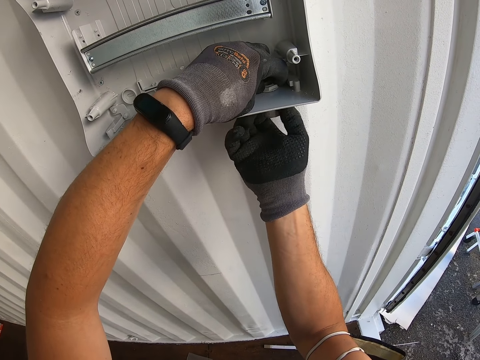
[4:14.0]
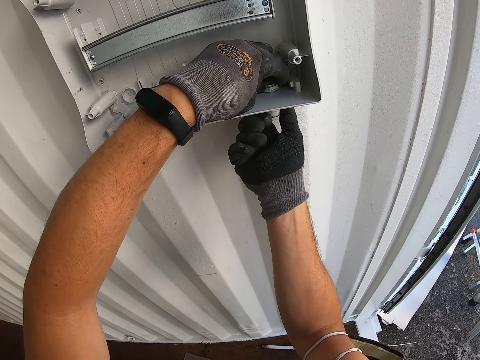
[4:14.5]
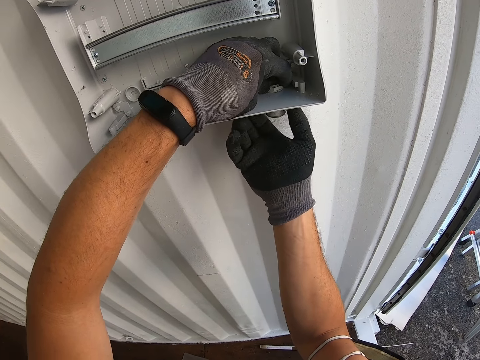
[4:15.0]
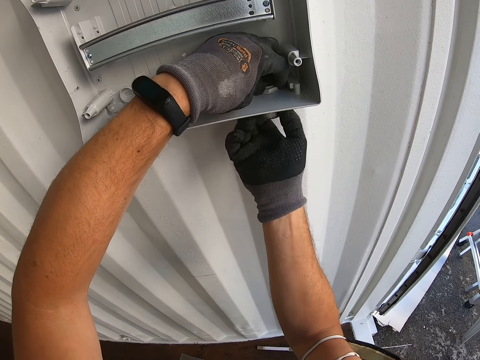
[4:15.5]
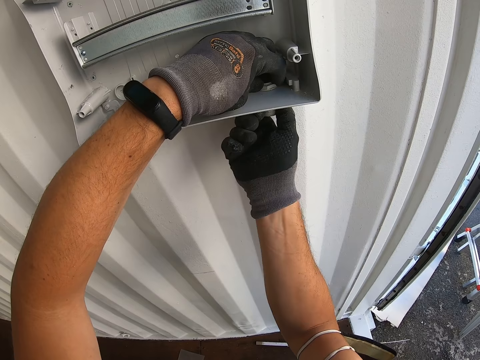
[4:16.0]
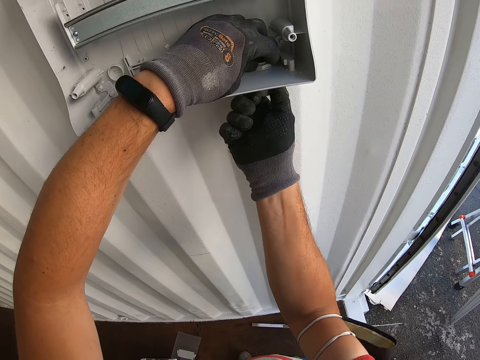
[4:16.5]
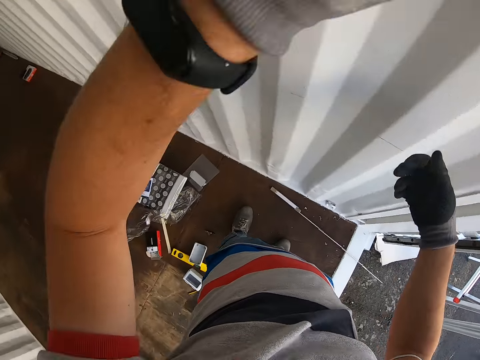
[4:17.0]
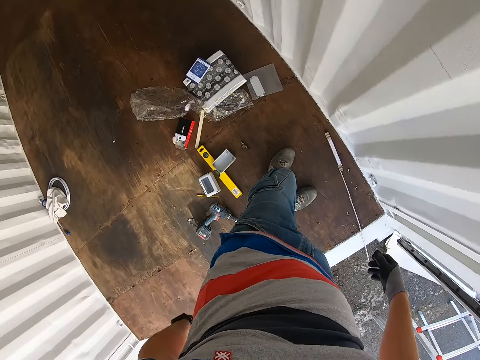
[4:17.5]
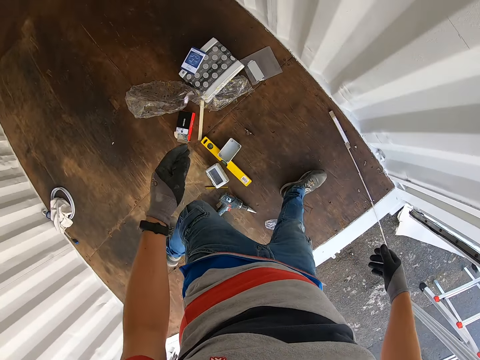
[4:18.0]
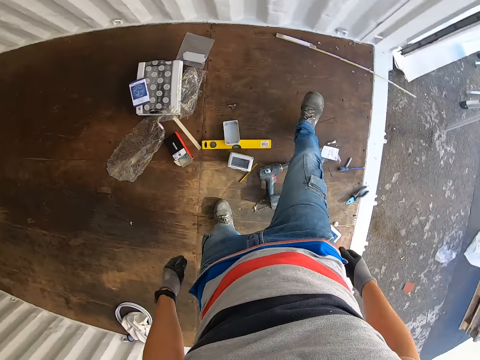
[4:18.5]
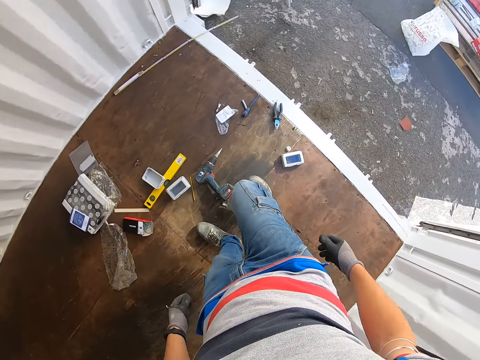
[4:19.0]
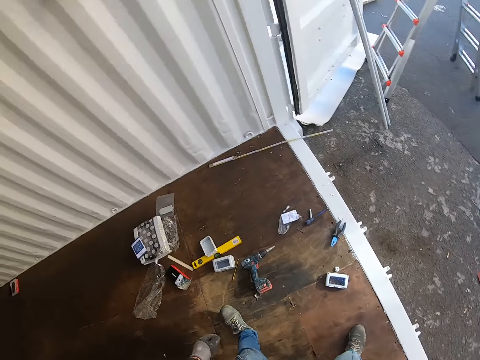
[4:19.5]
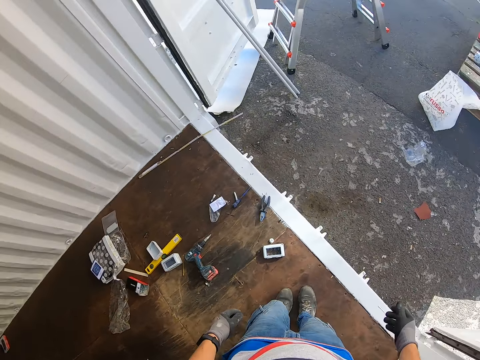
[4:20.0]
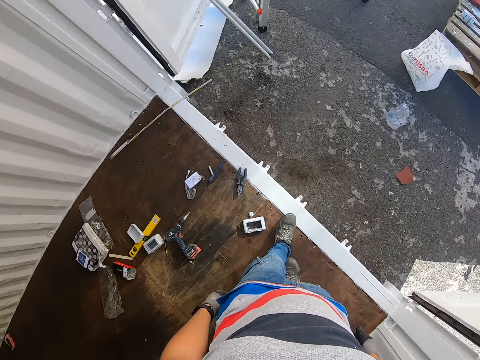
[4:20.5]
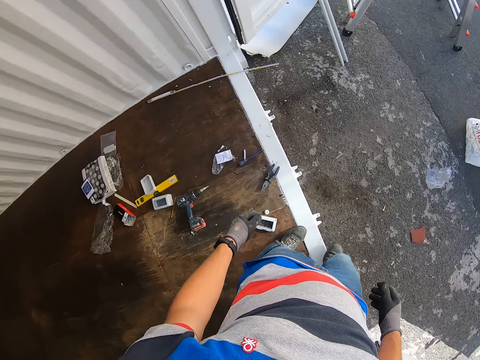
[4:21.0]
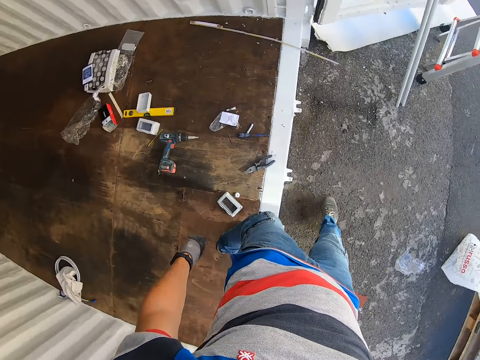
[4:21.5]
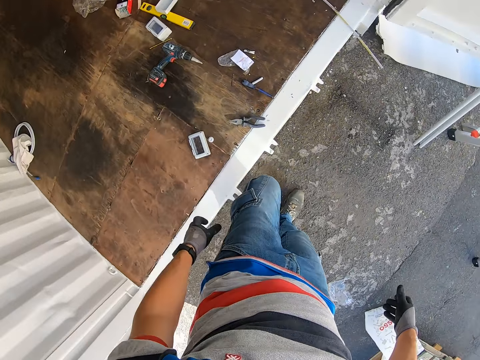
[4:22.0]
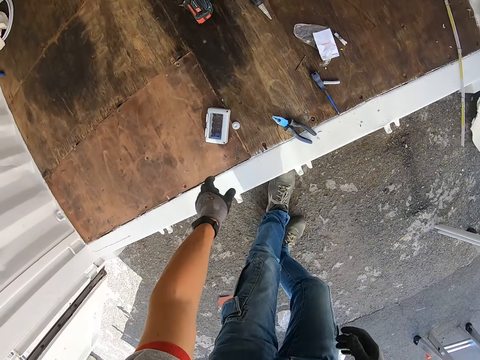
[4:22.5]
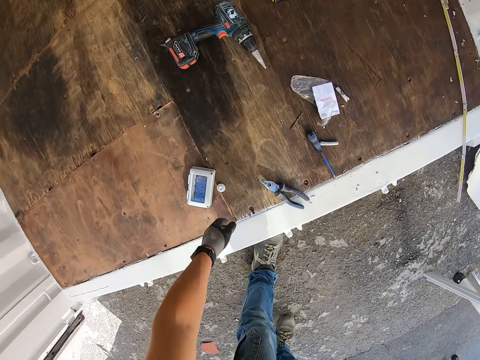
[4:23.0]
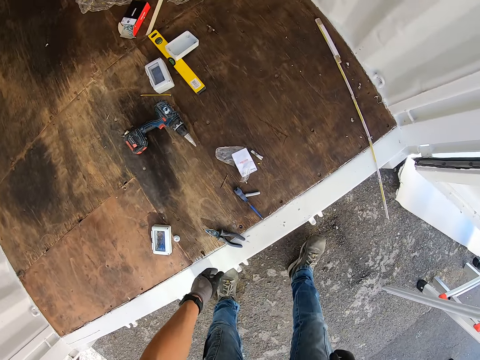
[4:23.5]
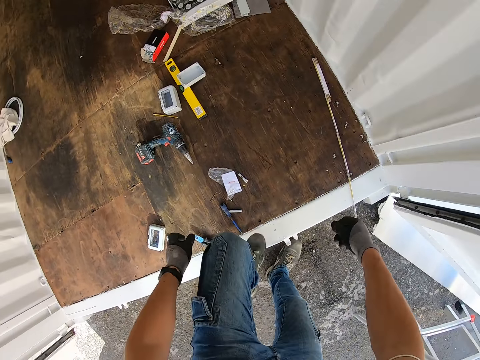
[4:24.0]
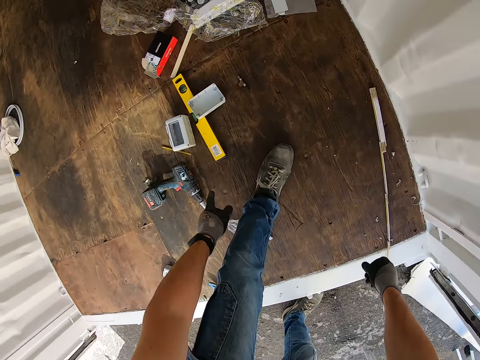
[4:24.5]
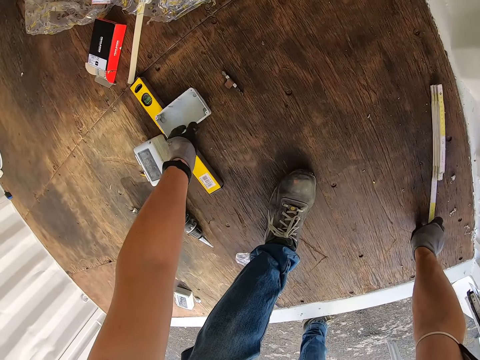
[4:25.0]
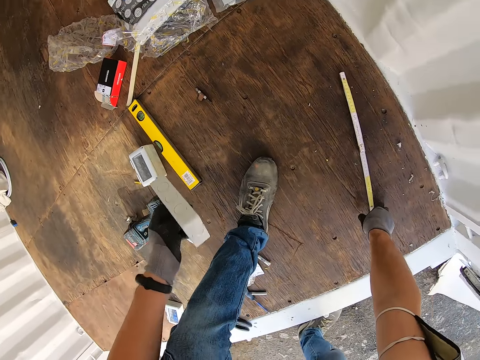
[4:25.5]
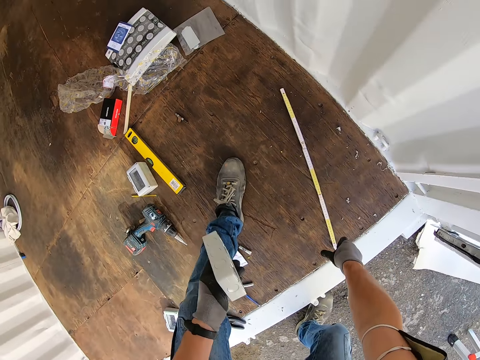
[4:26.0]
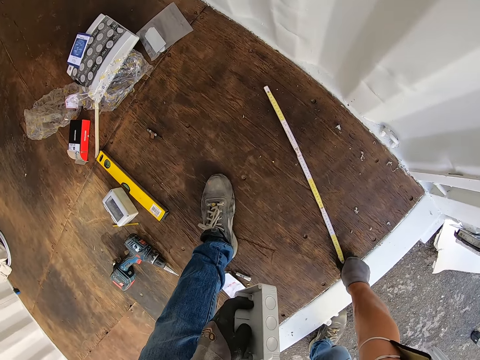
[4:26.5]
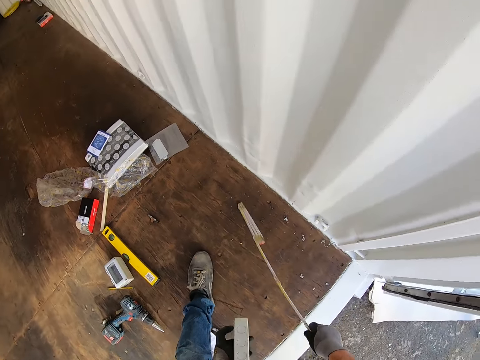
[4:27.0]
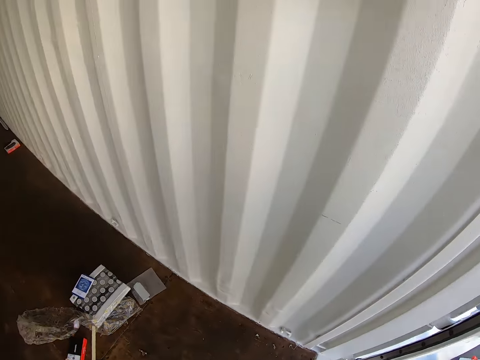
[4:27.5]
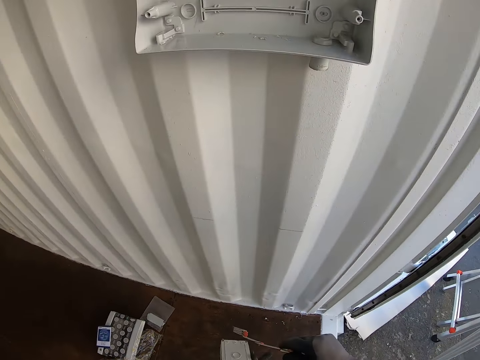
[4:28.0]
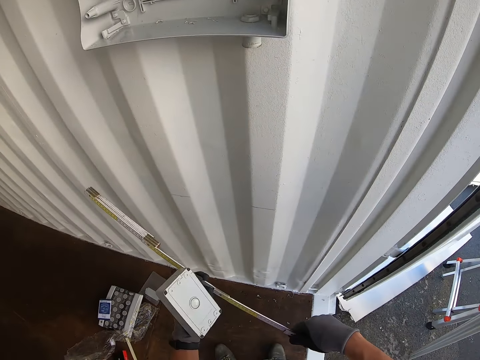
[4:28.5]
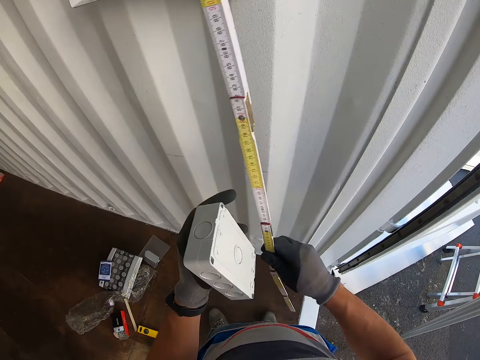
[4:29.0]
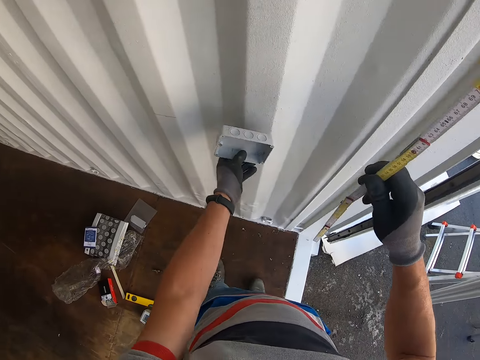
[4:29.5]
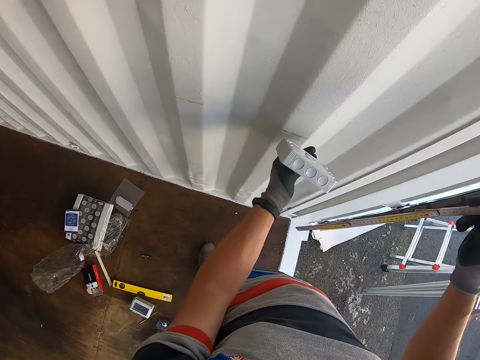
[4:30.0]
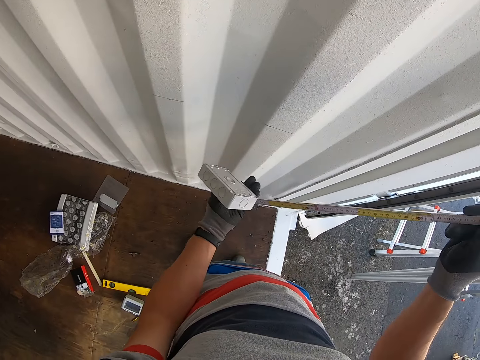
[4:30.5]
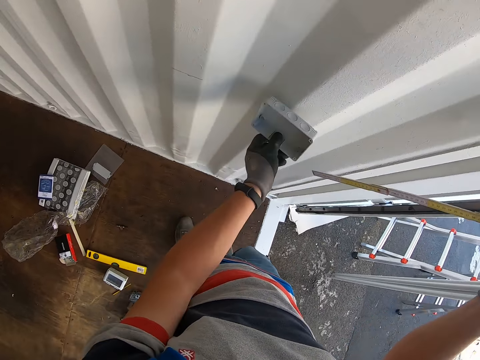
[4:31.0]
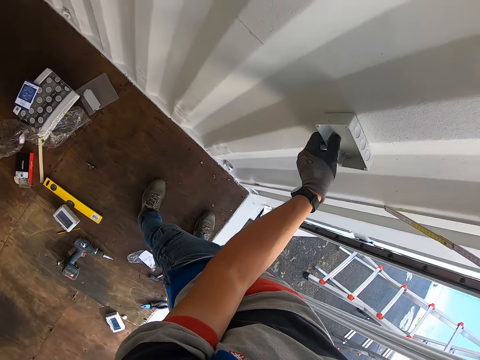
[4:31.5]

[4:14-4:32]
The camera wearer walks out of the room. They pick up the socket box from the floor. They pick up the measuring tape. They measure the device length with the tape measure.

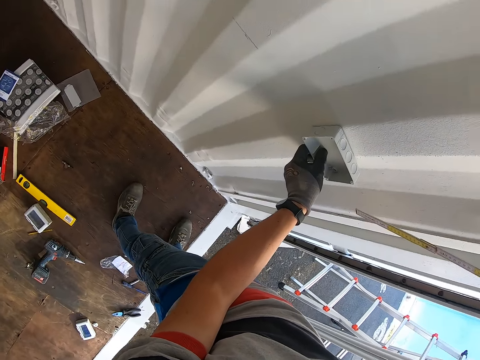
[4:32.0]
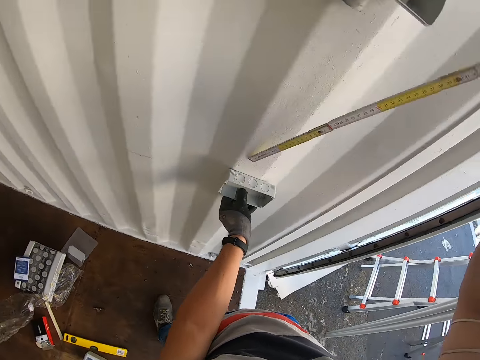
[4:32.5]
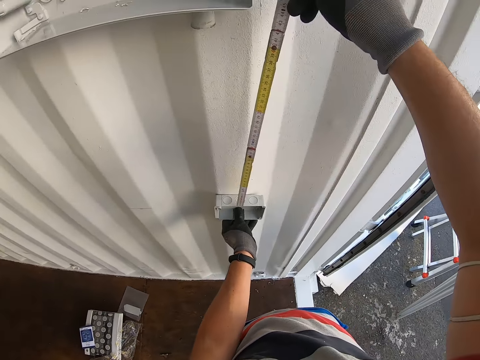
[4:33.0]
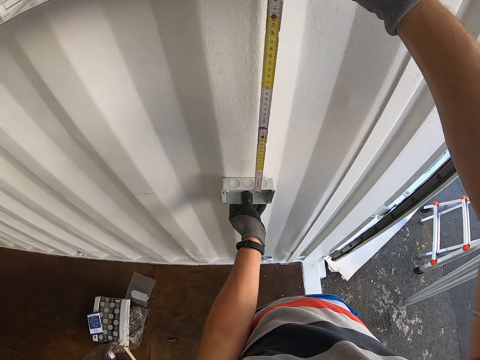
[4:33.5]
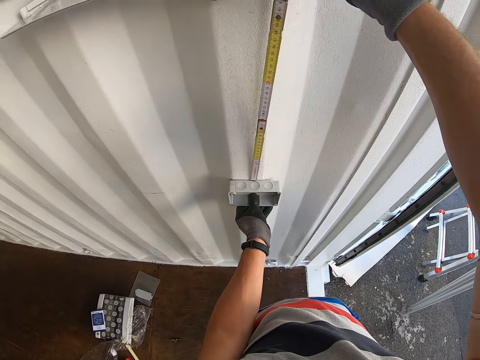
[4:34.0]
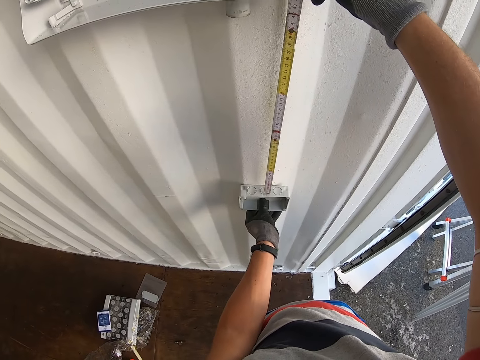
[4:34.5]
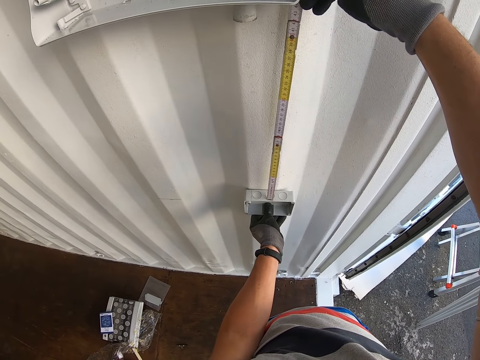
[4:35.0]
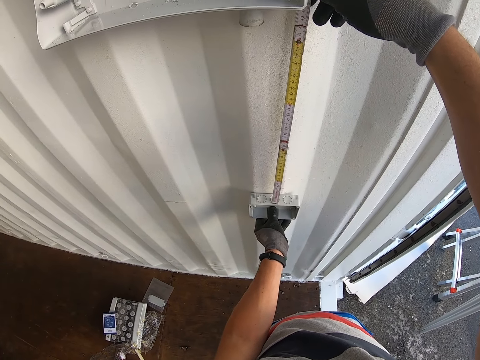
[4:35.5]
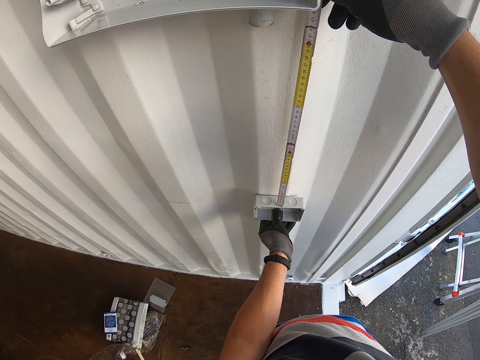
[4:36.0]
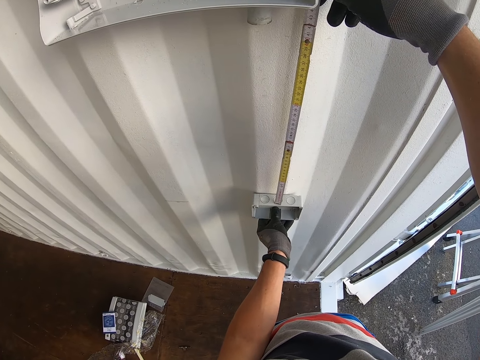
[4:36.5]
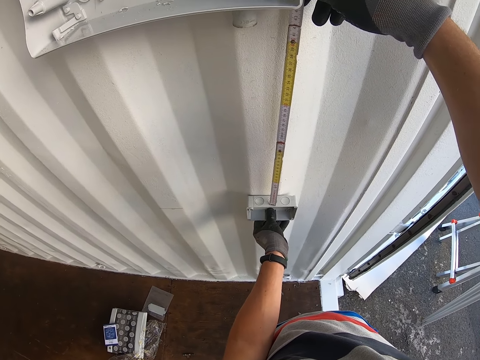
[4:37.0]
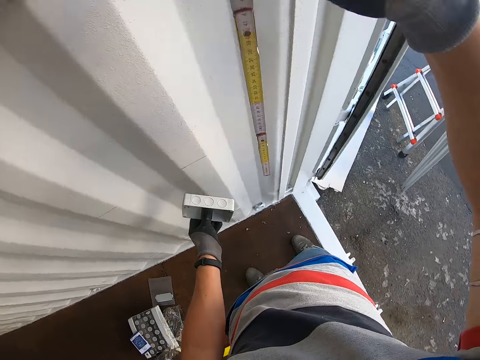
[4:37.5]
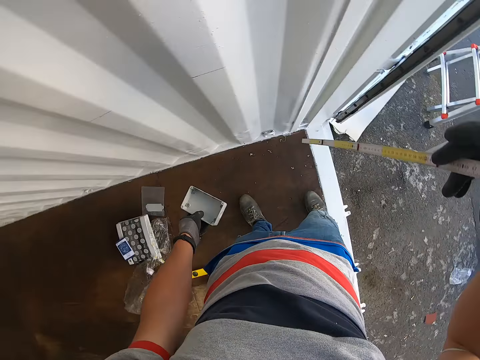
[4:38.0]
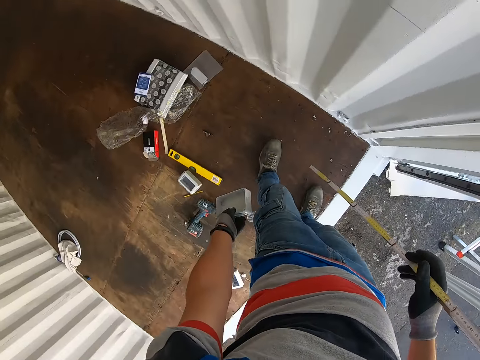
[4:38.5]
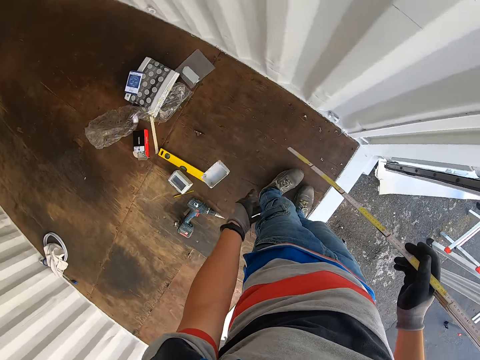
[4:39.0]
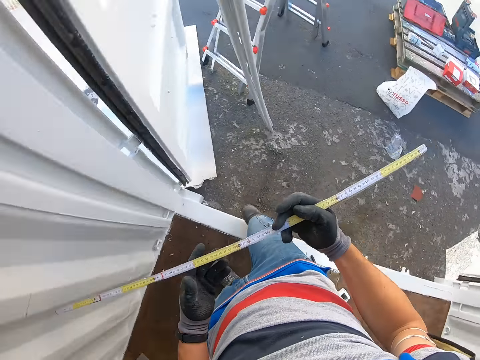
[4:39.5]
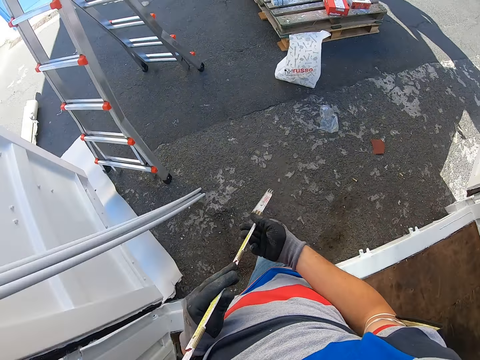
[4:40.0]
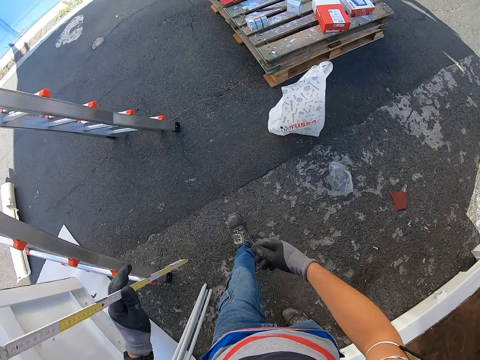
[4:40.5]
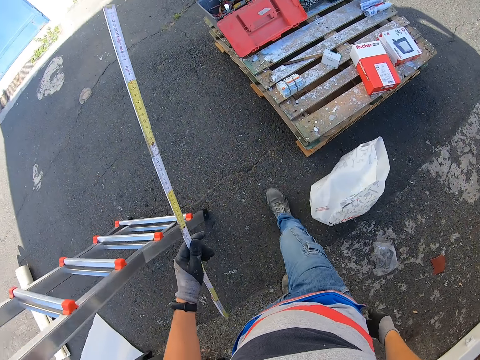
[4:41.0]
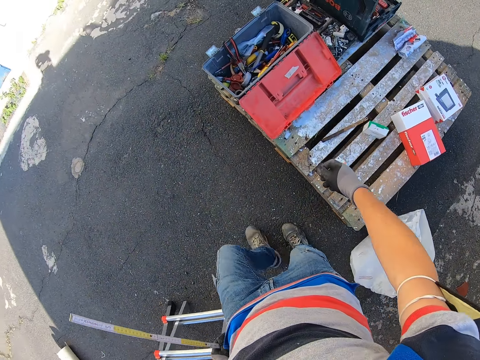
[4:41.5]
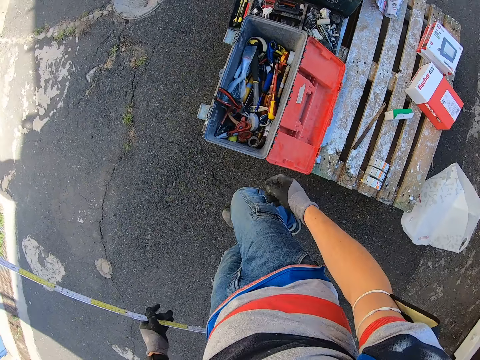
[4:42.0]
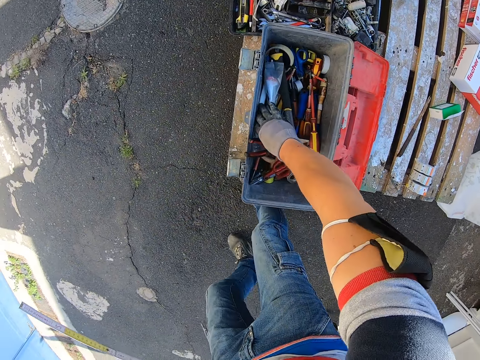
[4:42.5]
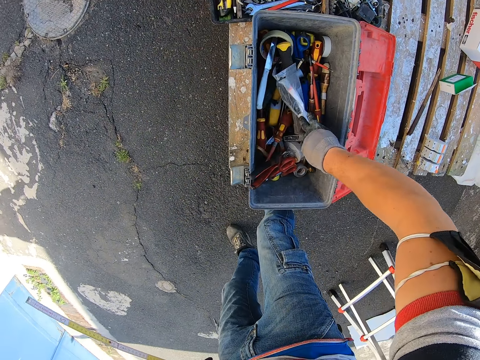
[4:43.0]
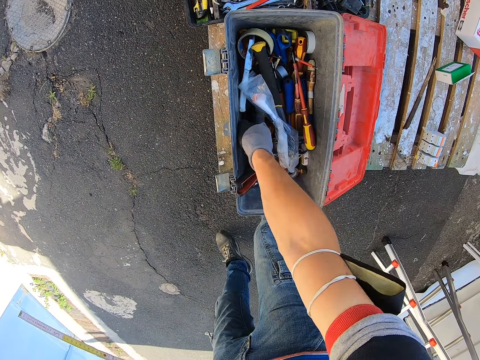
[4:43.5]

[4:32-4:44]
The camera wearer puts the socket box on the wall. They measure the height of the wall. They drop the socket box on the floor. They walk around the pavement. They pick something from the tool box.
